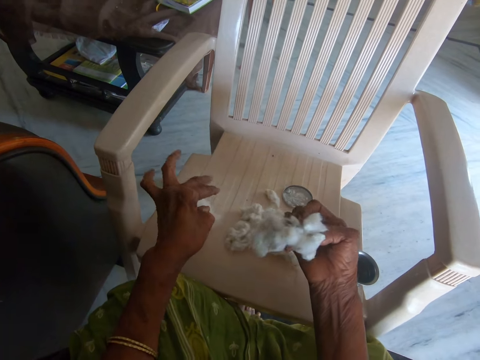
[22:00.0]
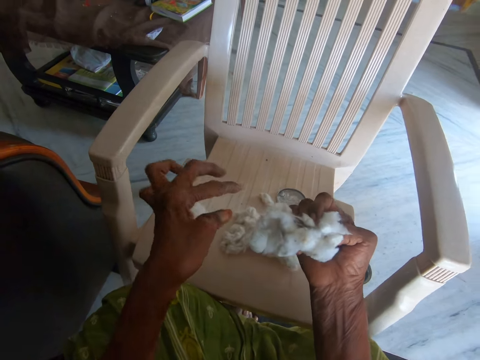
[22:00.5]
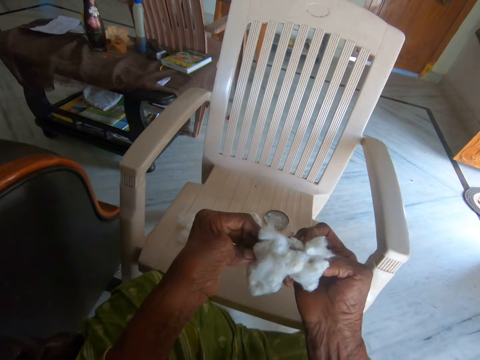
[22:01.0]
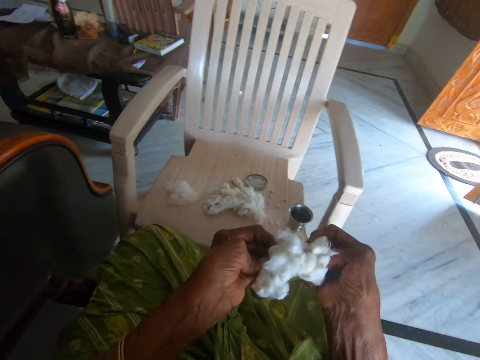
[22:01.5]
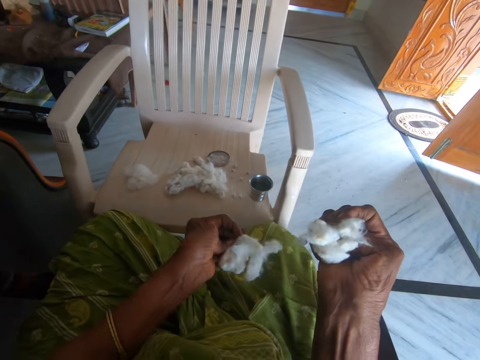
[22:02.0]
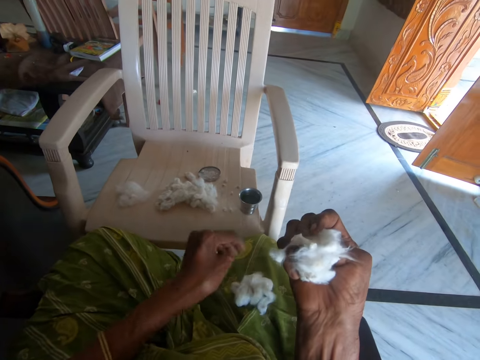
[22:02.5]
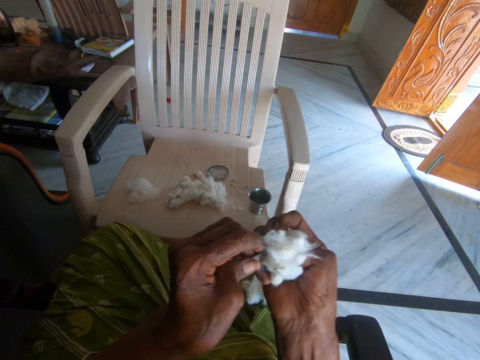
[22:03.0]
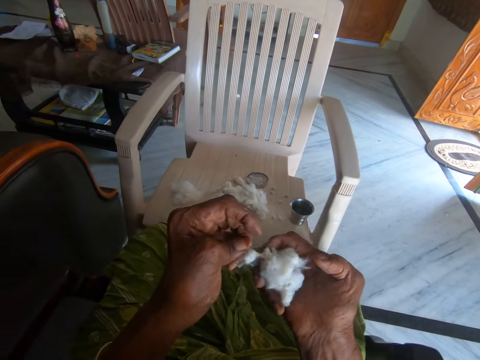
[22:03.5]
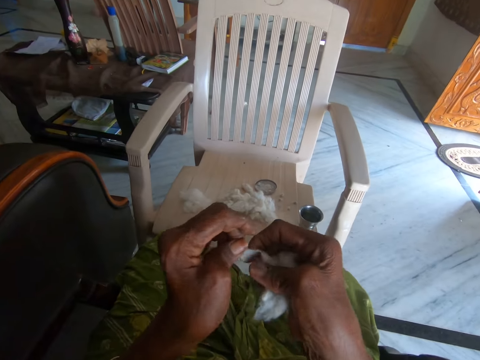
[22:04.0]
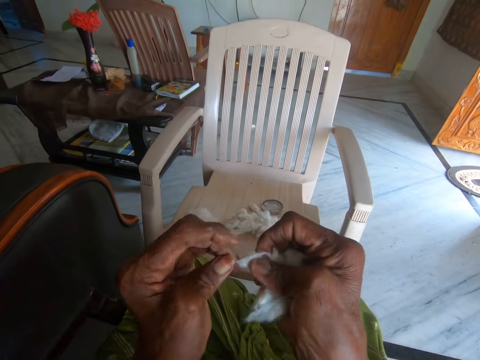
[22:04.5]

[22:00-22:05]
The camera wearer separates the other cotton with her hands. She drops the separated cotton on her lap with her left hand. She separates the other cotton with her hands.

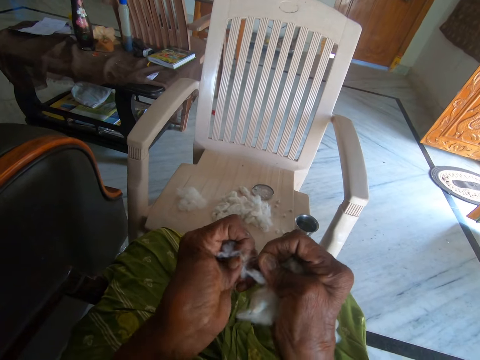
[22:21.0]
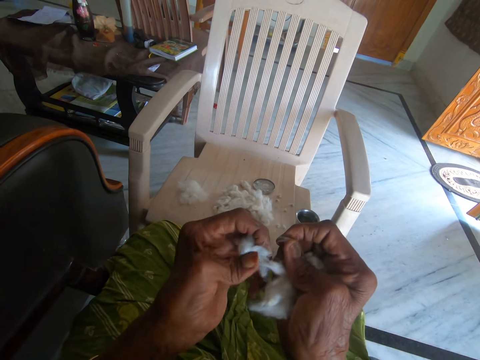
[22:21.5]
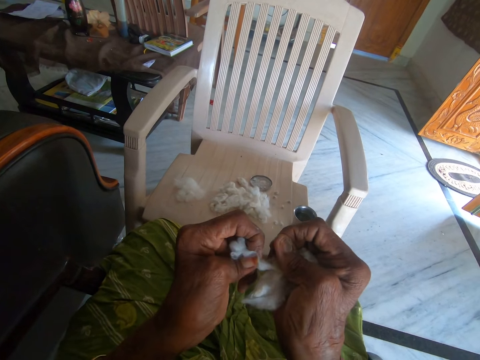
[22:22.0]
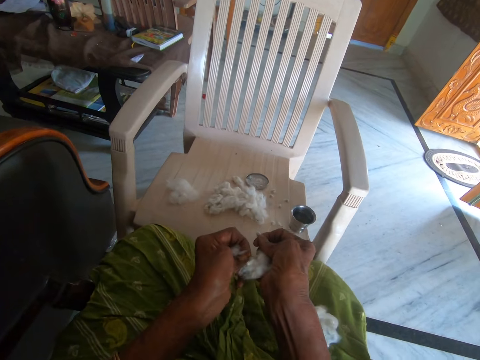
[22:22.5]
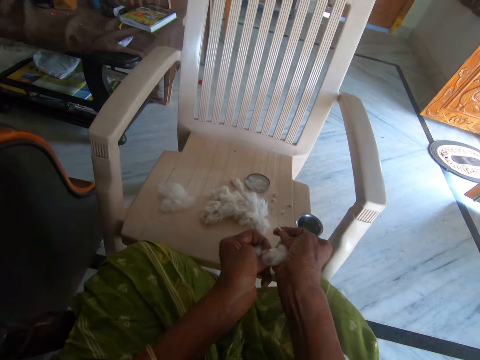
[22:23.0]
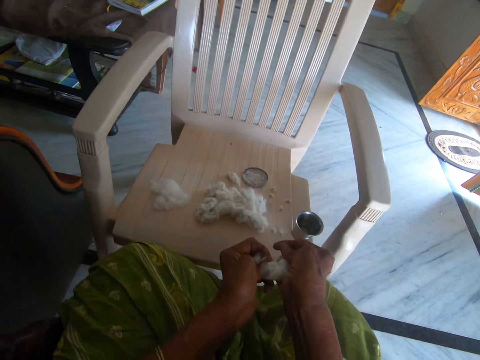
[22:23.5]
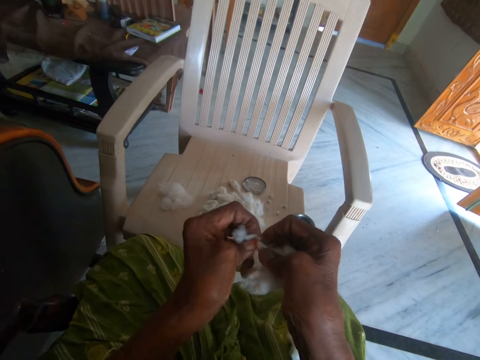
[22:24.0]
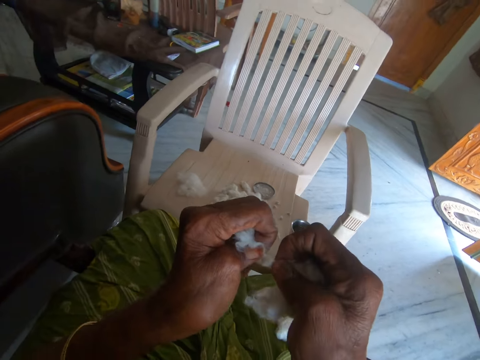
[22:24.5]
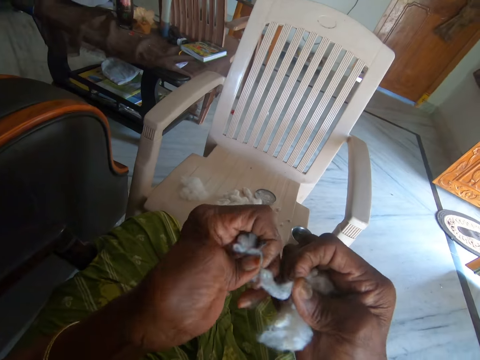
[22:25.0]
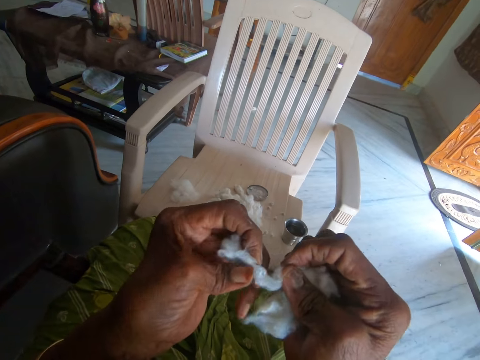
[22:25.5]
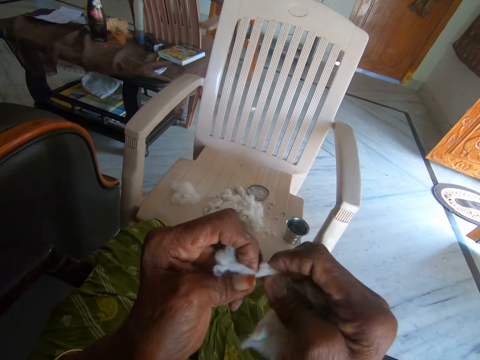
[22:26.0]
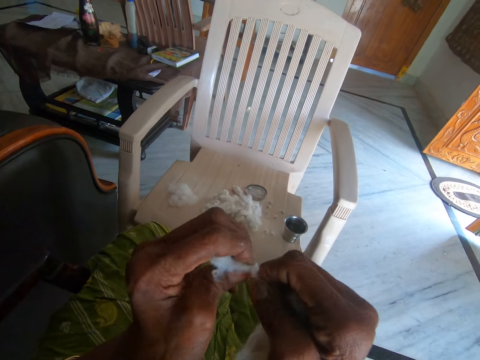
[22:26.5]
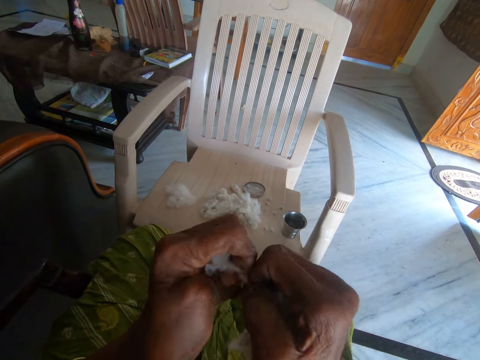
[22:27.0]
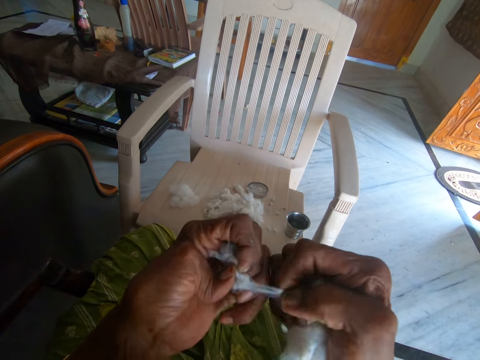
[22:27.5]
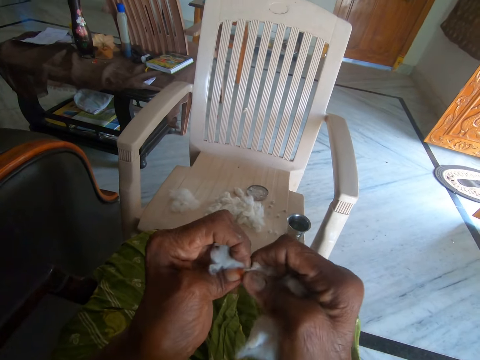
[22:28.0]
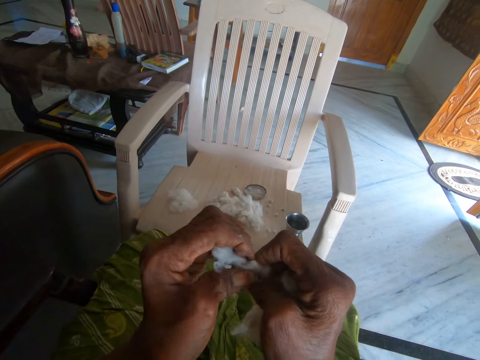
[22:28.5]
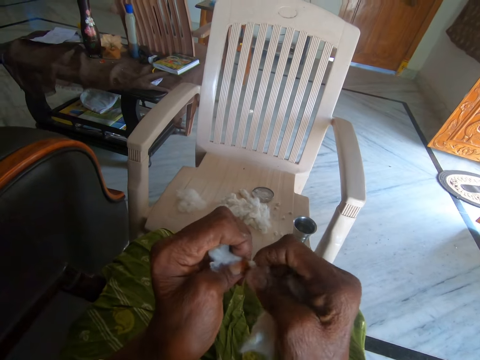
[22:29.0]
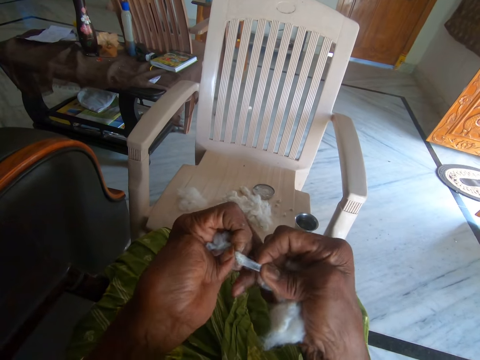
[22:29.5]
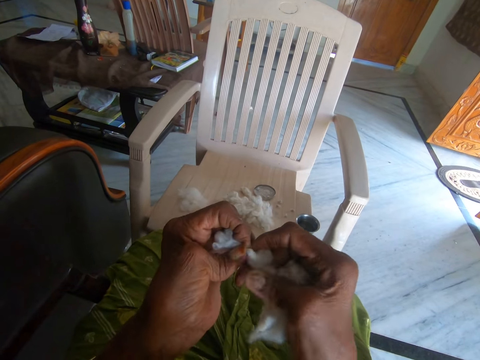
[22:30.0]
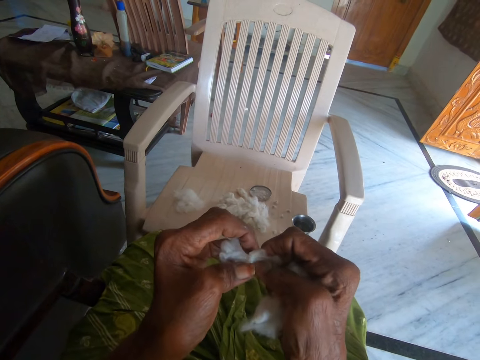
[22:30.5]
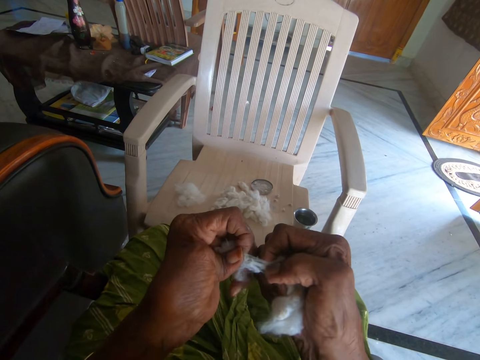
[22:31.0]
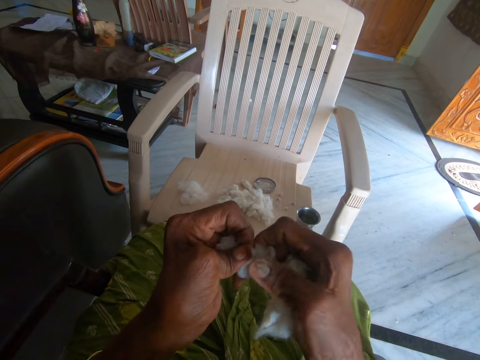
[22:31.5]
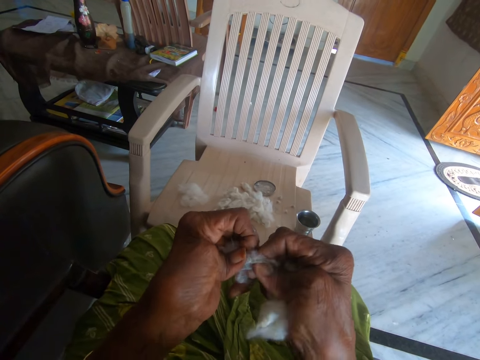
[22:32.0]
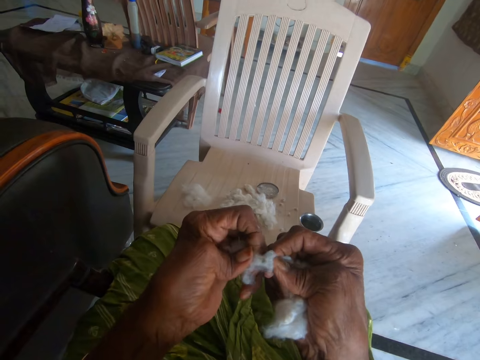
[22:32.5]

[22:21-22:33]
The camera wearer drops a part of the other cotton on the floor with her left hand. She separates the cotton with her hands.

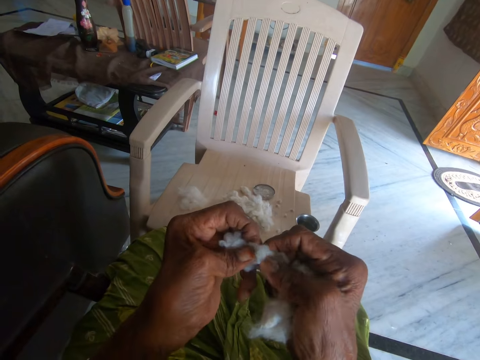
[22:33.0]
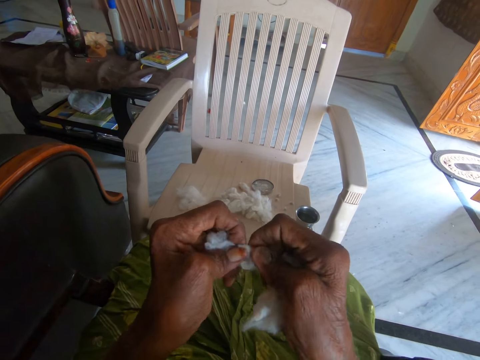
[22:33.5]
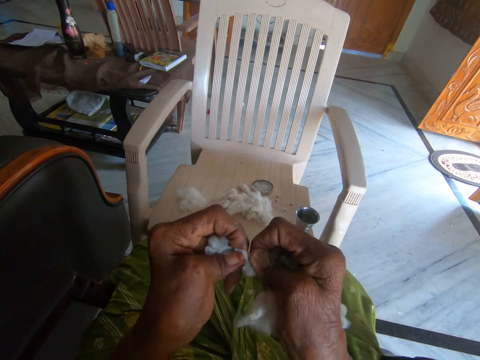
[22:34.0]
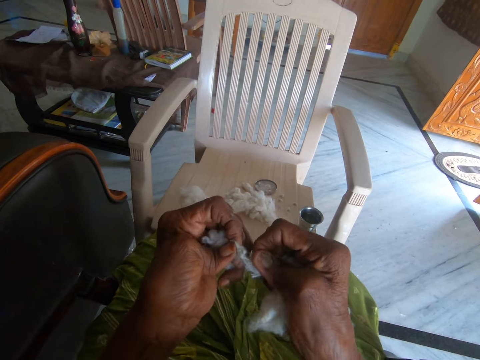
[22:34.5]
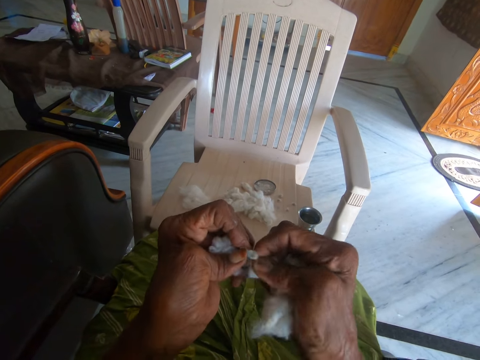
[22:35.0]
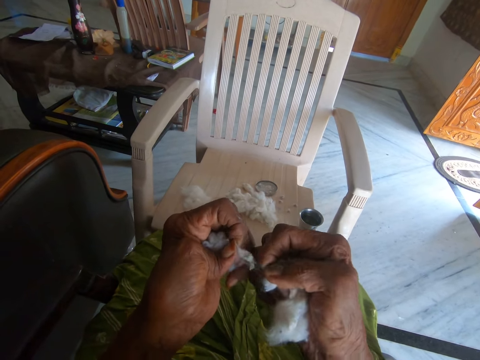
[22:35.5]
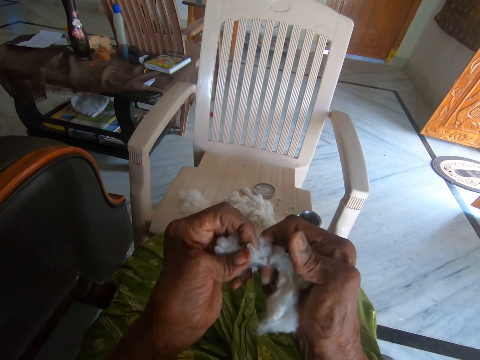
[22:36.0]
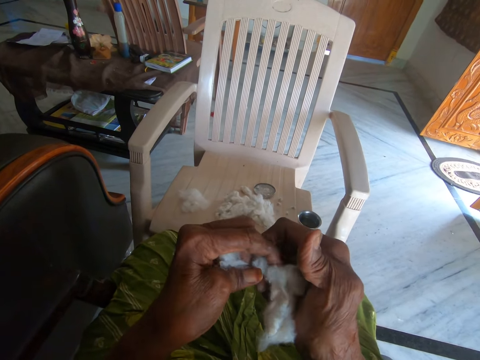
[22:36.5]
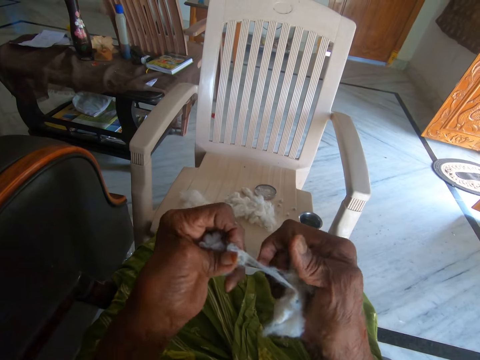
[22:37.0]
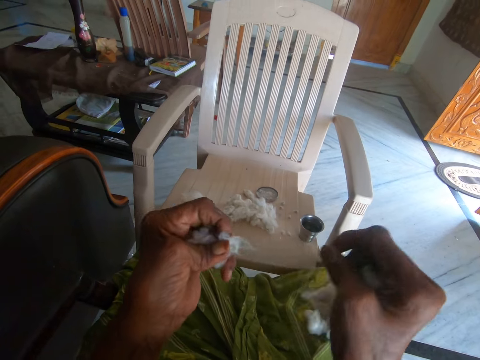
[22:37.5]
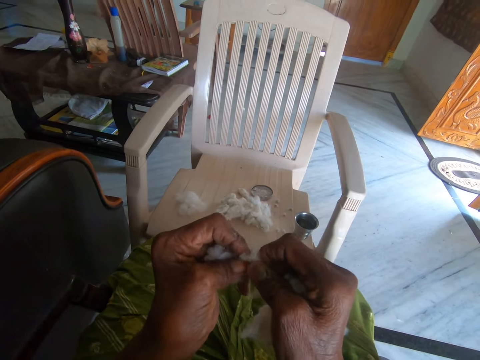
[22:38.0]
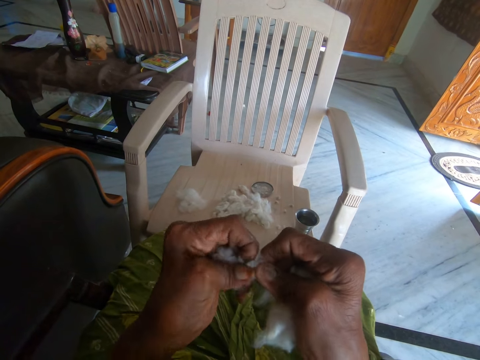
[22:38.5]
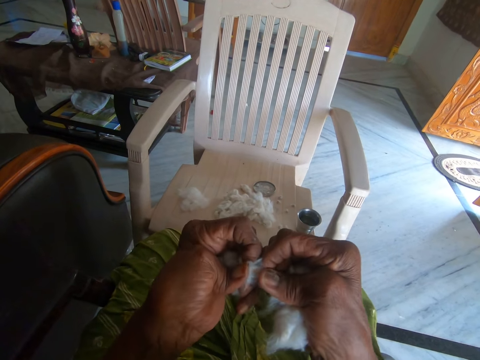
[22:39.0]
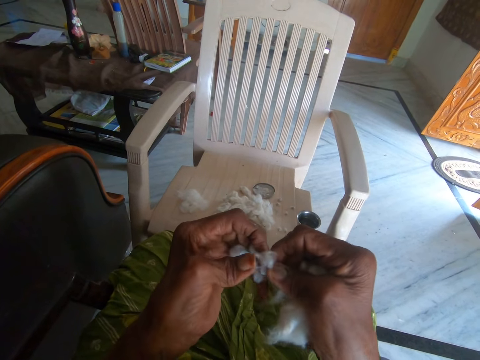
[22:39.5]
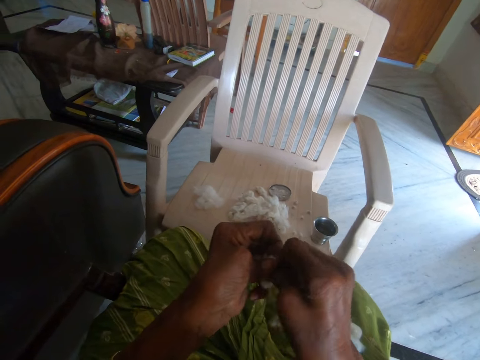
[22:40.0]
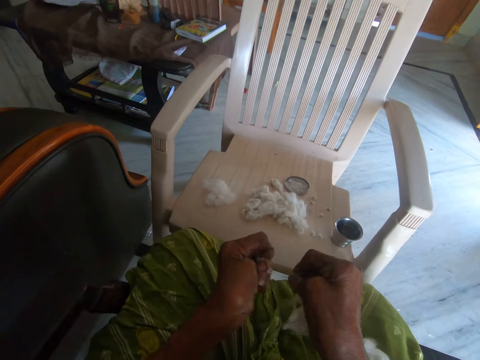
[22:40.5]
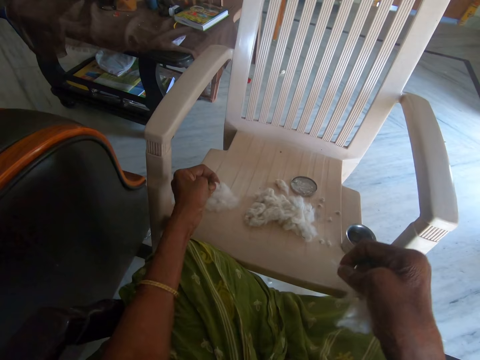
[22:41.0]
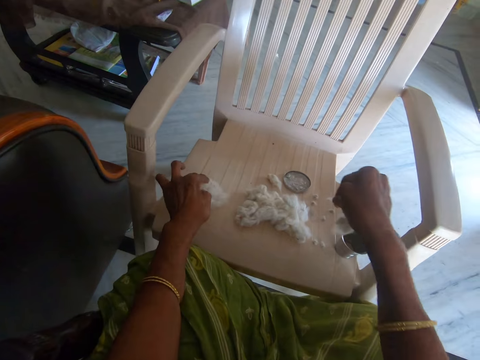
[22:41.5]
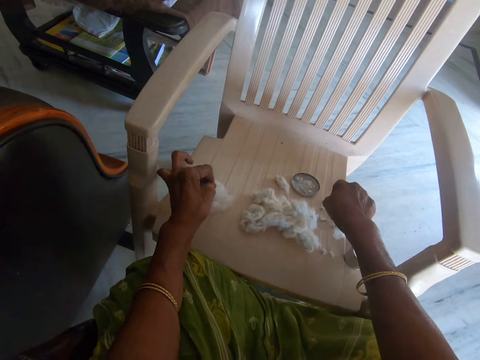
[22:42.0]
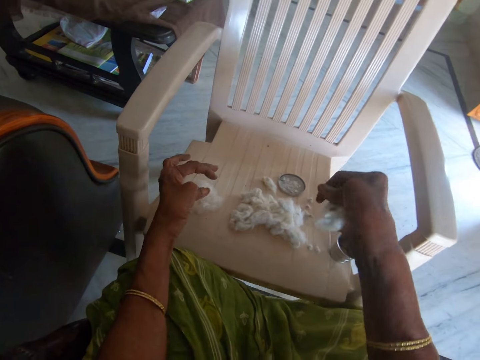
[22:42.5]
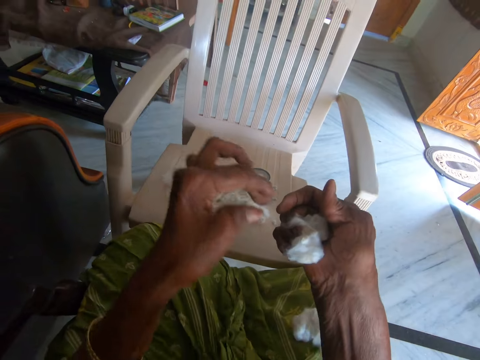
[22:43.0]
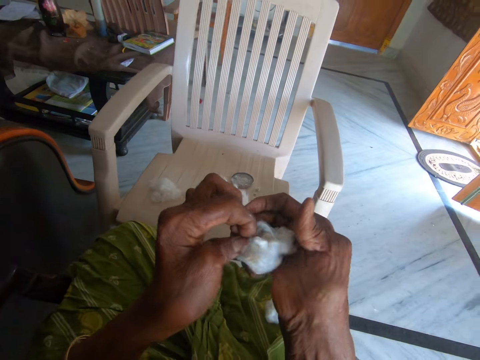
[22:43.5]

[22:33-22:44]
The camera wearer separates the cotton with her hands. She drops the separated cotton on the chair with her left hand. She drops another part of the cotton on the chair with her right hand. She spreads a piece of cotton fiber. She separates the cotton with her hands.
